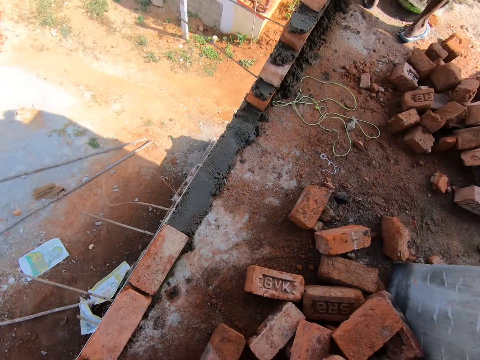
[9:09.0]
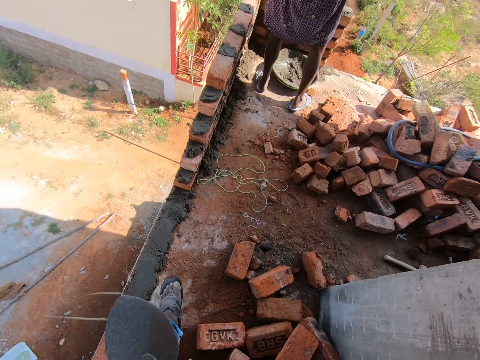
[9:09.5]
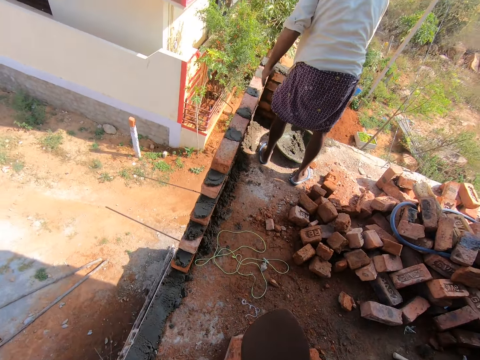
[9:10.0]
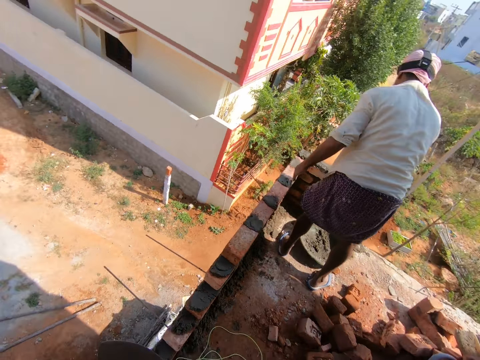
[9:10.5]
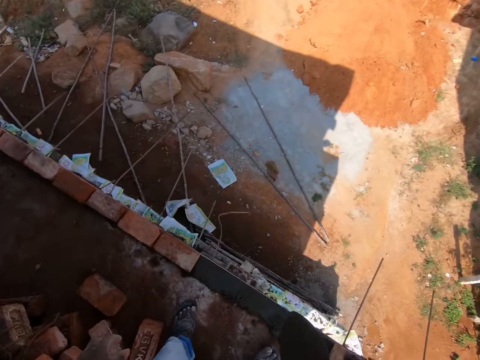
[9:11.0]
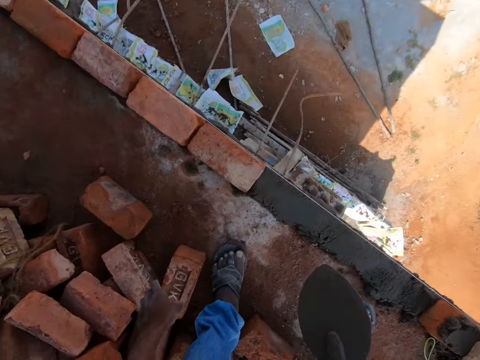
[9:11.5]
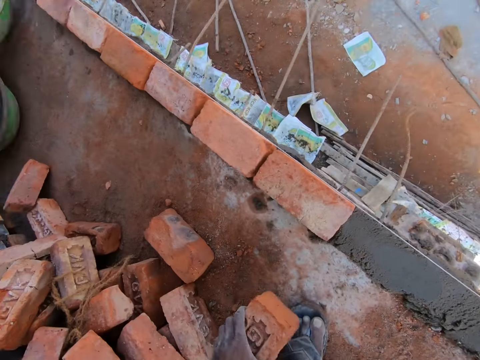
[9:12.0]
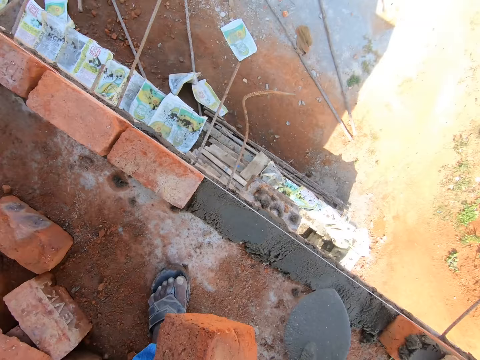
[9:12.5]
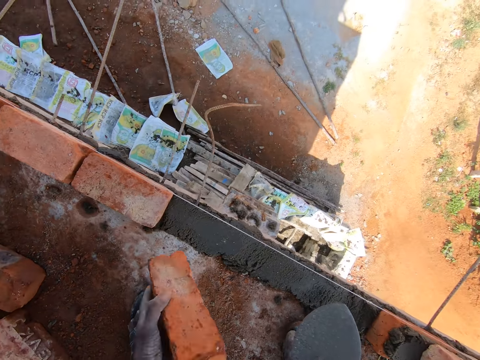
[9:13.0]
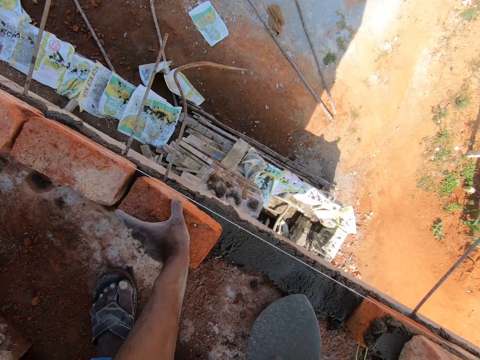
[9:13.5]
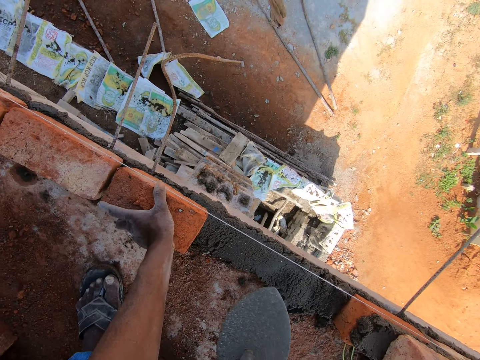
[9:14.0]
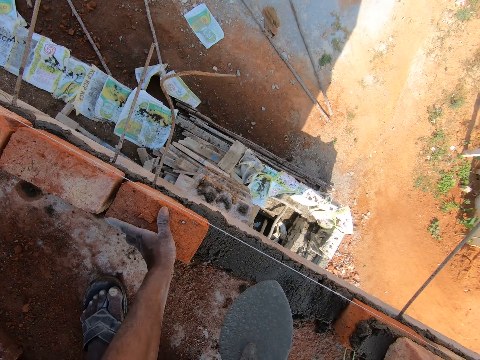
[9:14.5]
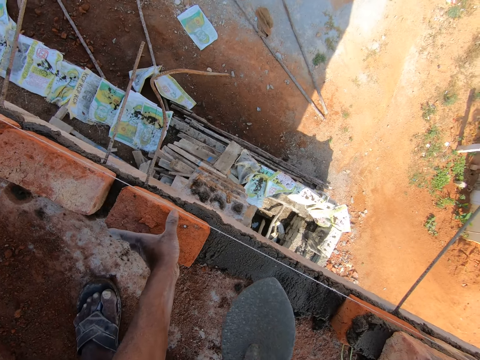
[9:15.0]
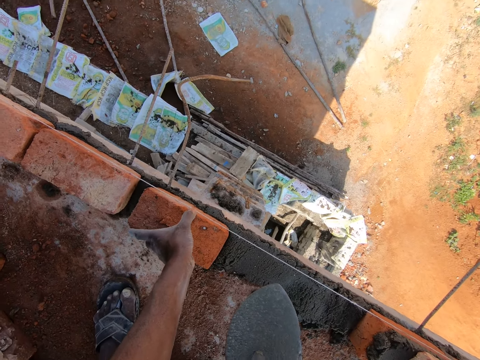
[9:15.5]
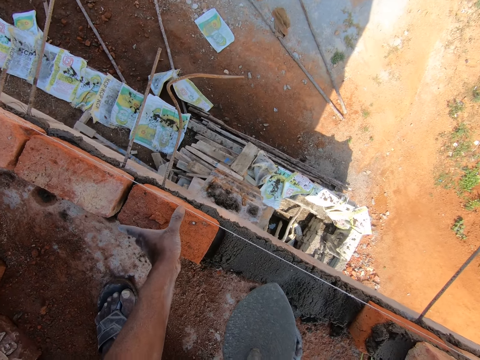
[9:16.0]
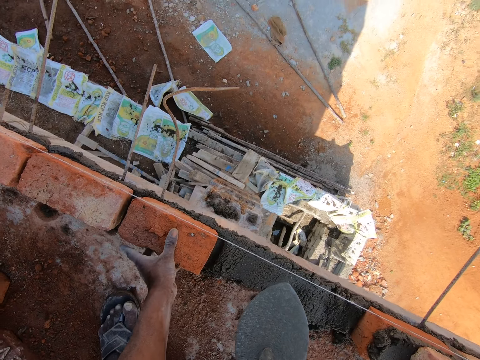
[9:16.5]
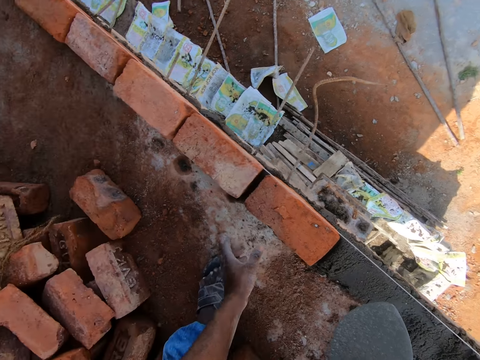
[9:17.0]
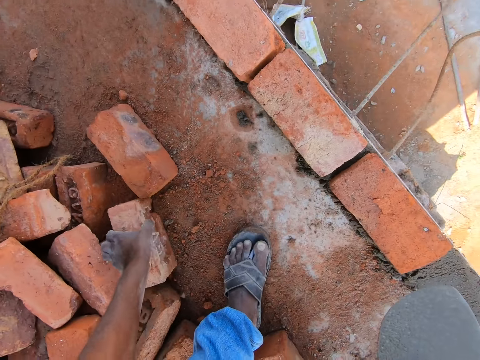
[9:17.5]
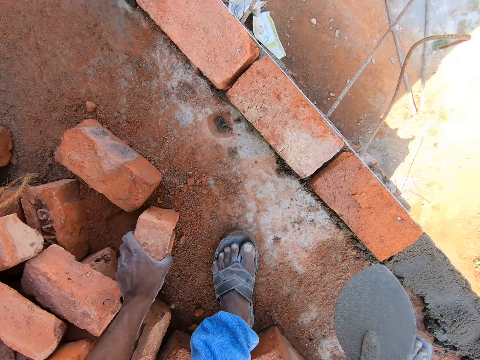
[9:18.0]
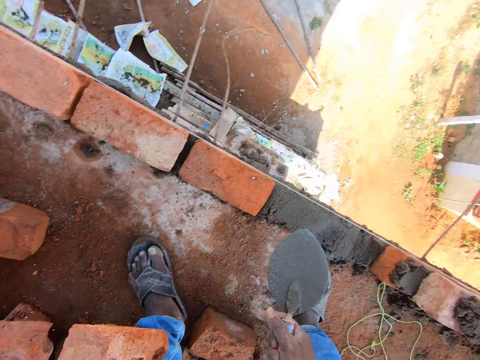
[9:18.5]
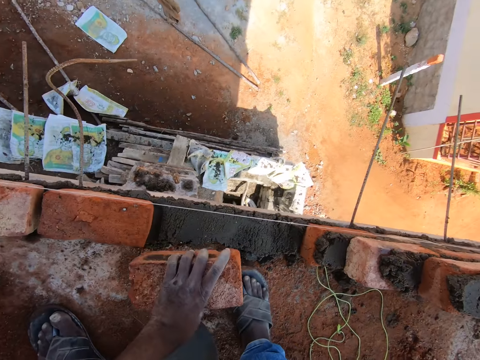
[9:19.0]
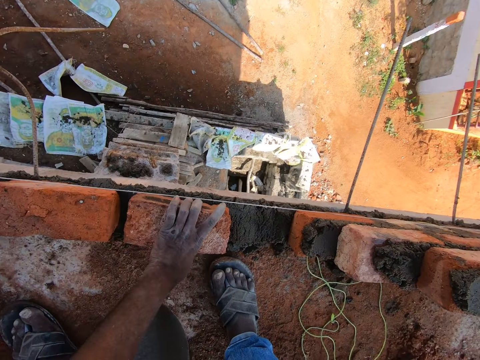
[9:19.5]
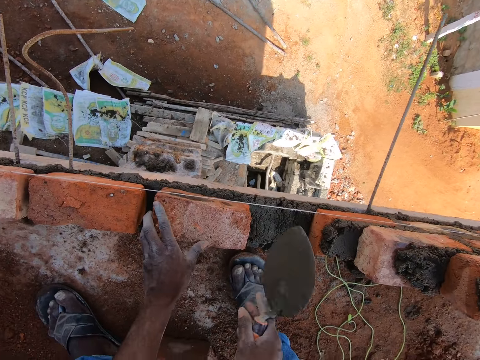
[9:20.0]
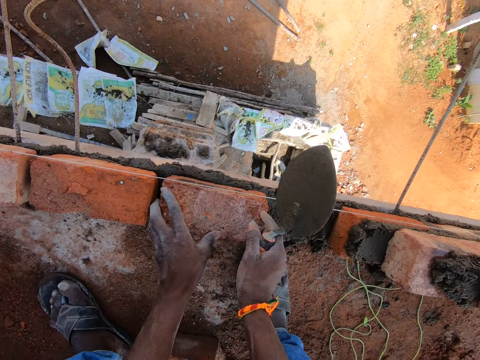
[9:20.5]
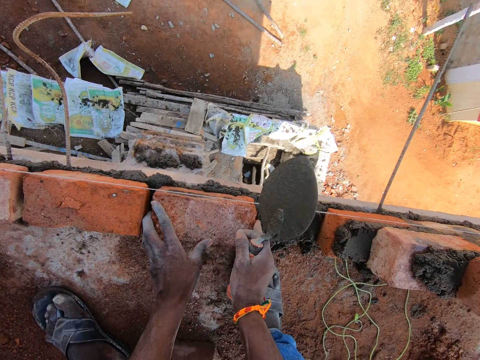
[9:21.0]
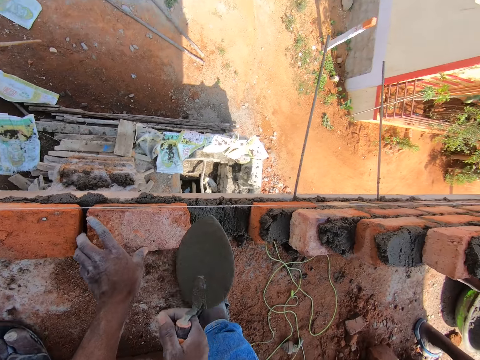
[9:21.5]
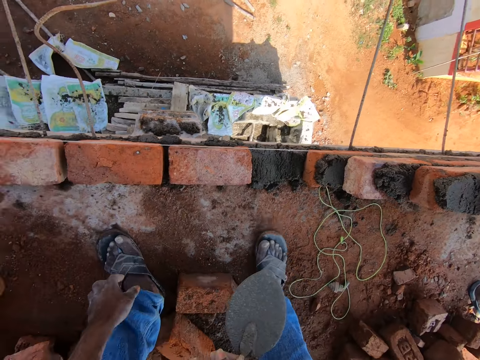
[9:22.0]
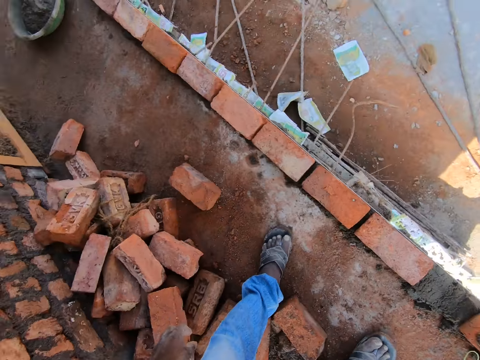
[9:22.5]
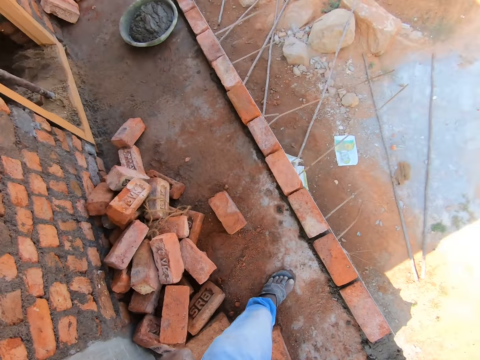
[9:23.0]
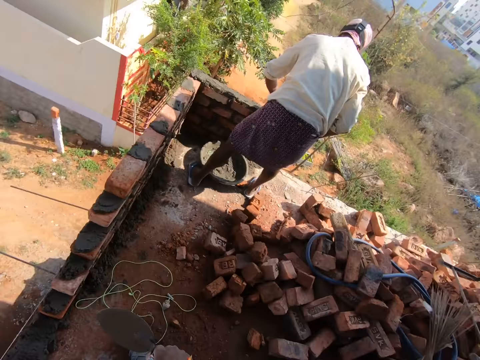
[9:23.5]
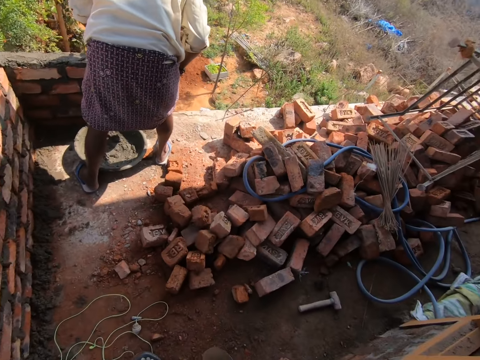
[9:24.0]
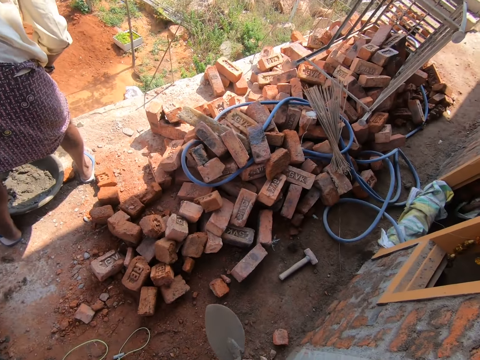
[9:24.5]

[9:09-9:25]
The camera wearer walks. They place a brick on the sand. They pick a brick. They put the brick in the concrete. They fix the brick on the wall. They look around.

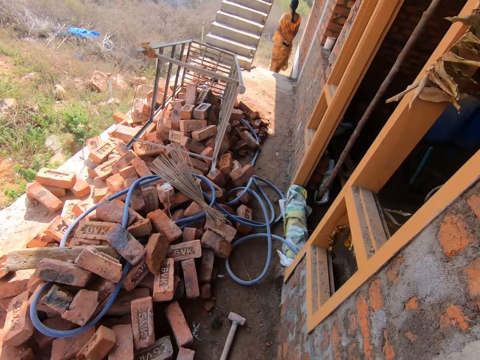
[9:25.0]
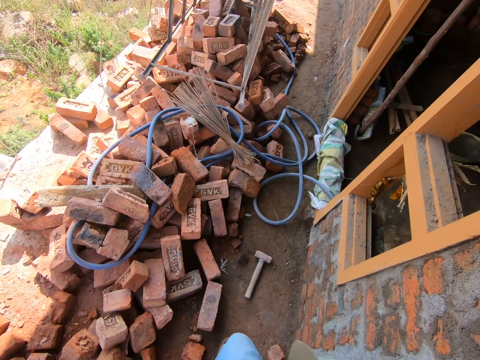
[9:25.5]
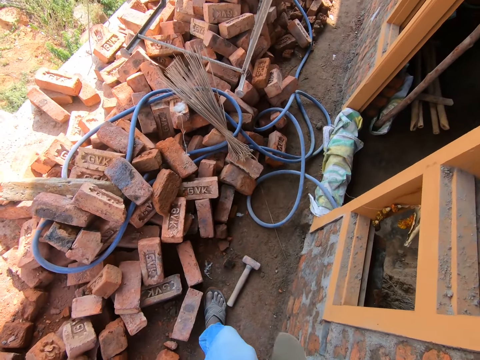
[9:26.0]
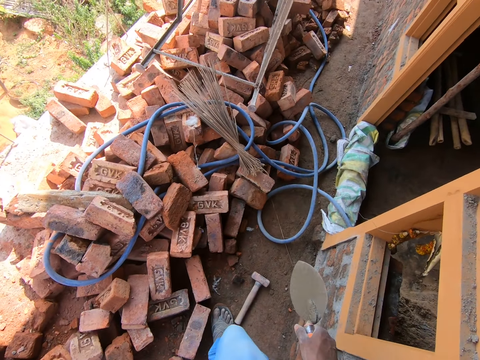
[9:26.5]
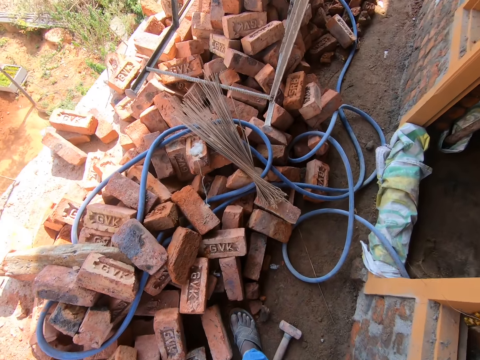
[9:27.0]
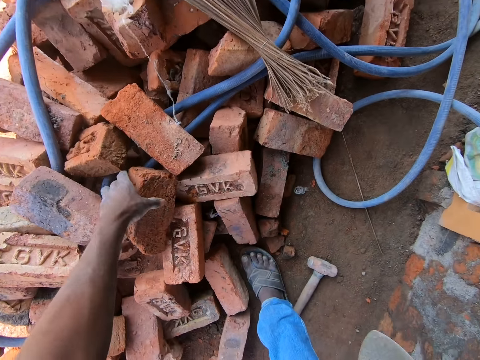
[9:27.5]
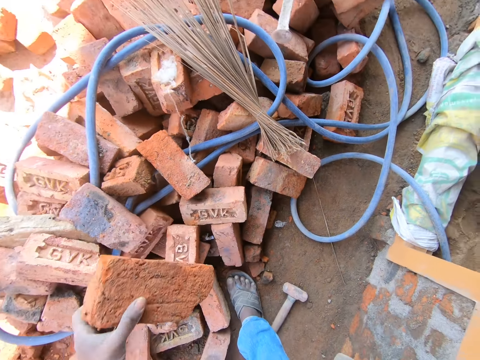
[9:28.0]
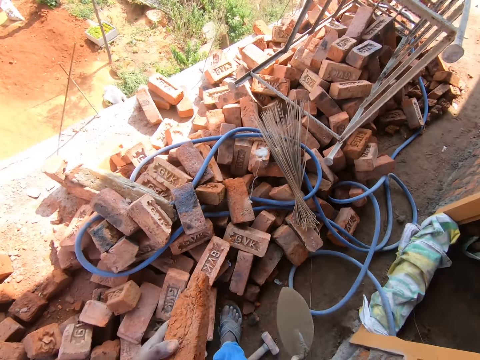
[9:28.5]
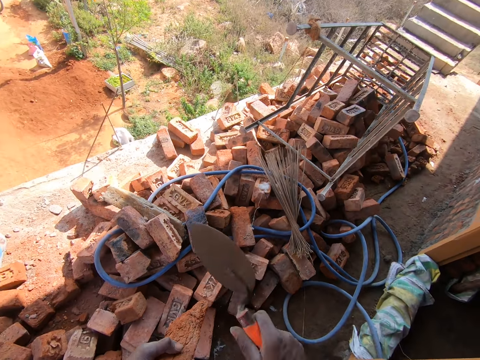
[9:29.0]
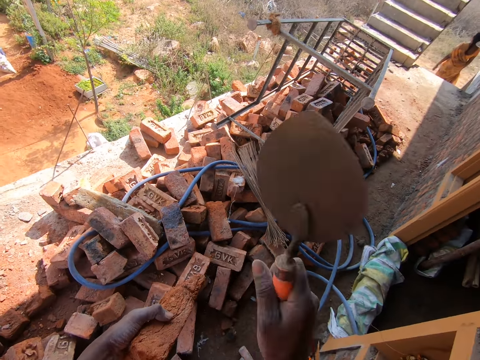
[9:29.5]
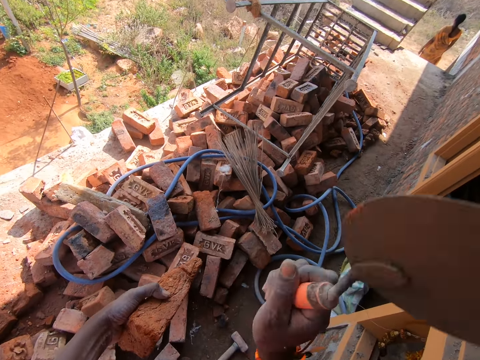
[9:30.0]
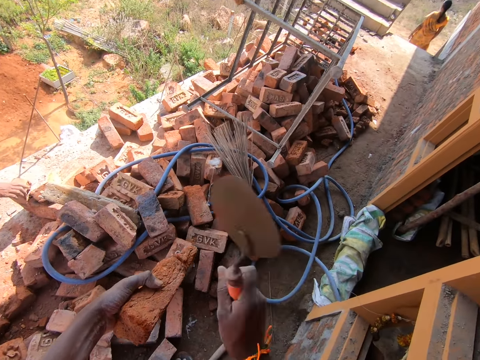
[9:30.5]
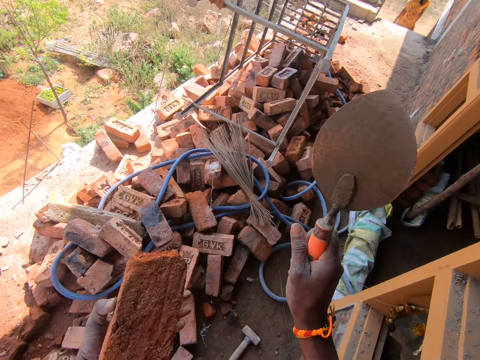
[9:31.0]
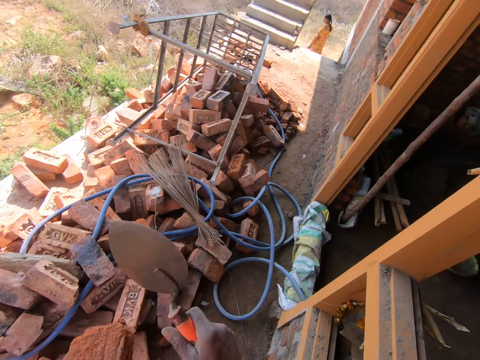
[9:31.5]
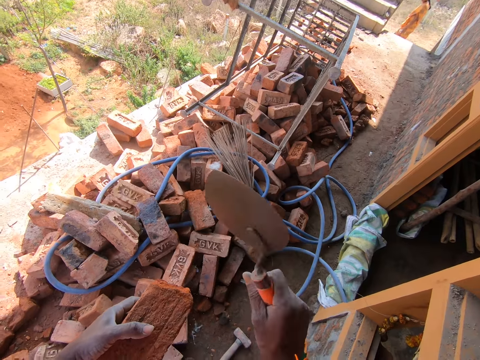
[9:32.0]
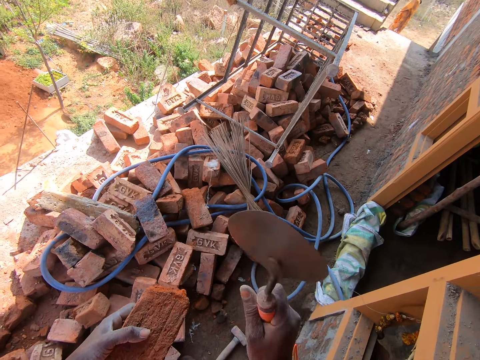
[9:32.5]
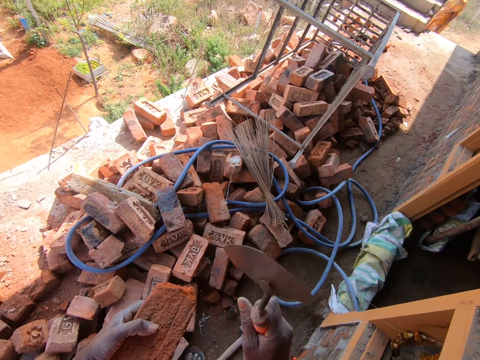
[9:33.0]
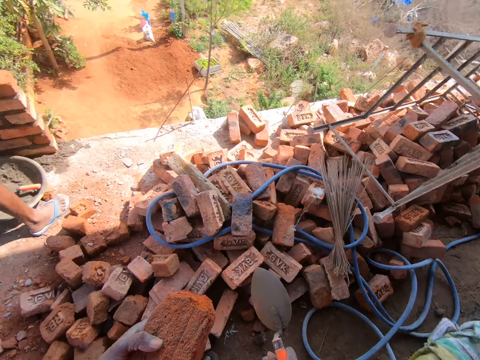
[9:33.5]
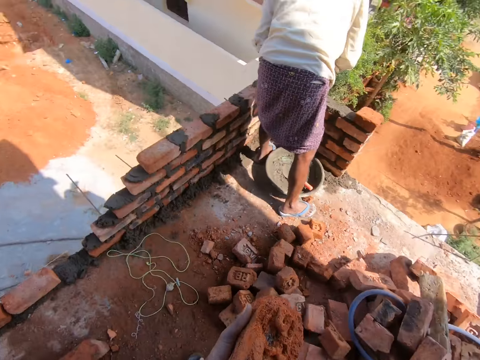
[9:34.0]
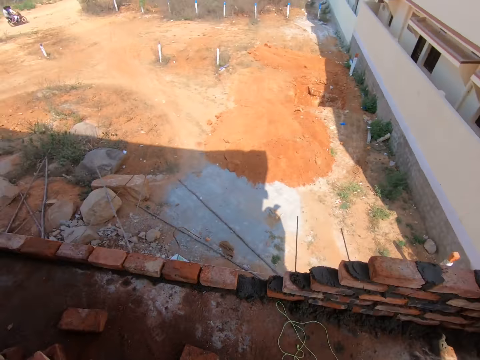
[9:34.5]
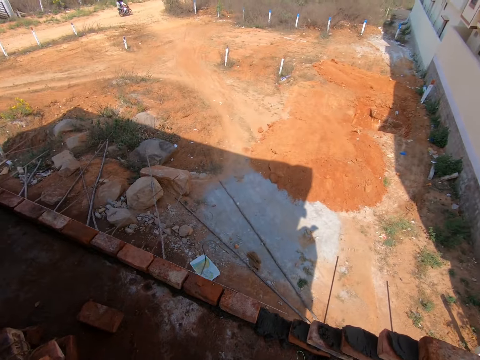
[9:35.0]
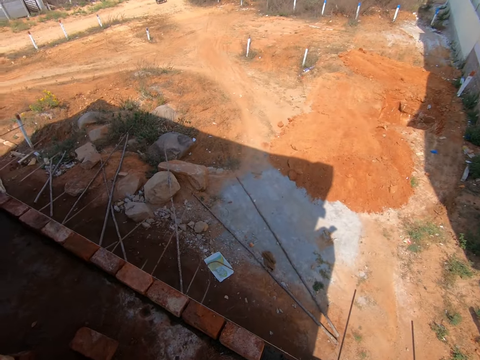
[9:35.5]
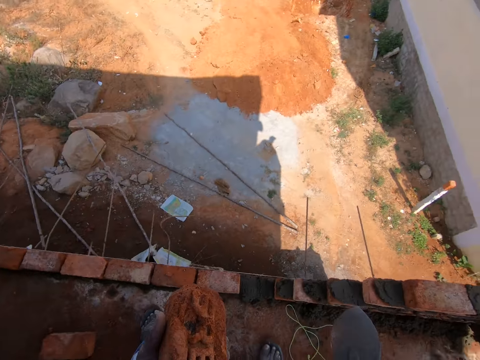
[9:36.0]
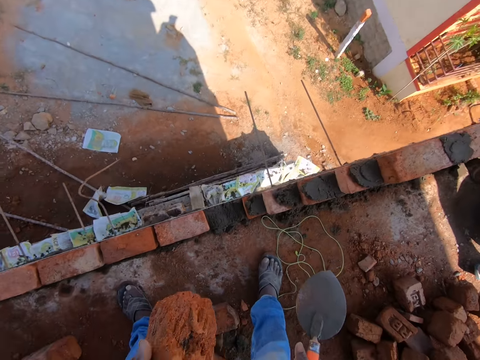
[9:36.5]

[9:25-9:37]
The camera wearer walks on the construction site. They pick a brick. They hit the brick with a trowel.
